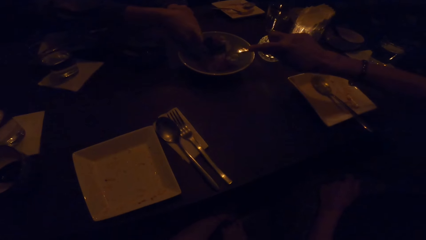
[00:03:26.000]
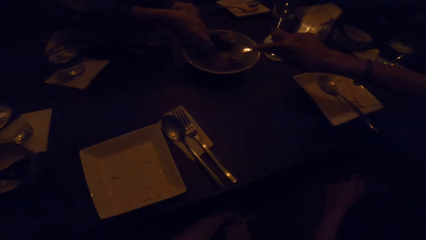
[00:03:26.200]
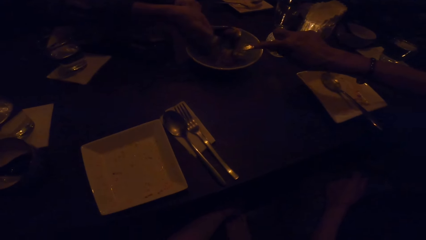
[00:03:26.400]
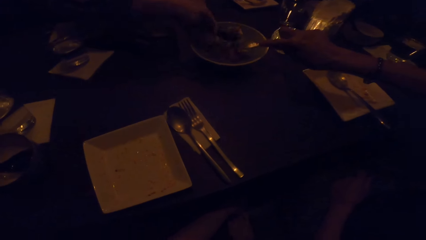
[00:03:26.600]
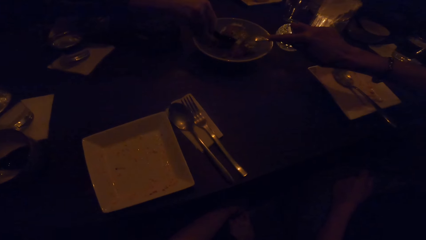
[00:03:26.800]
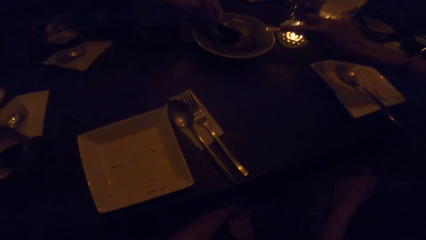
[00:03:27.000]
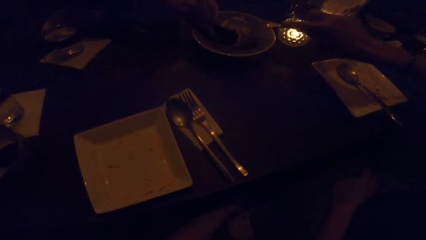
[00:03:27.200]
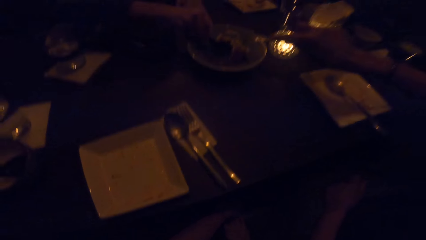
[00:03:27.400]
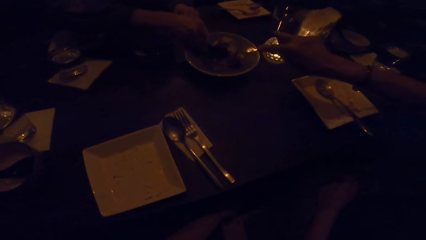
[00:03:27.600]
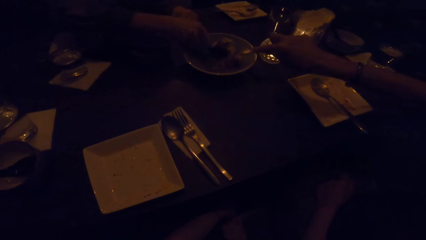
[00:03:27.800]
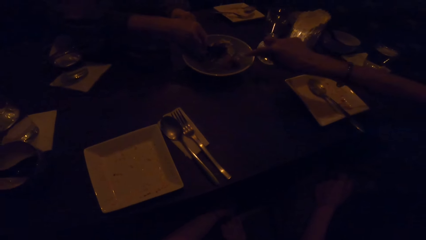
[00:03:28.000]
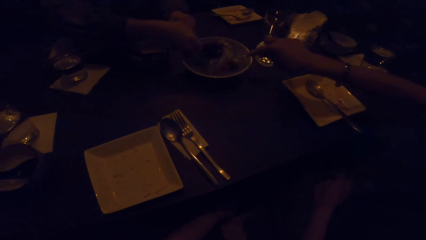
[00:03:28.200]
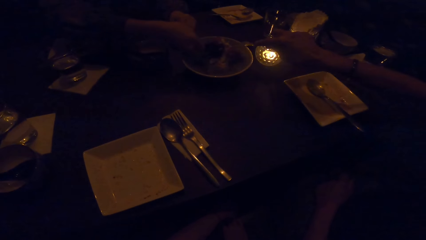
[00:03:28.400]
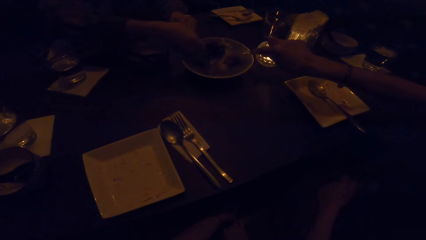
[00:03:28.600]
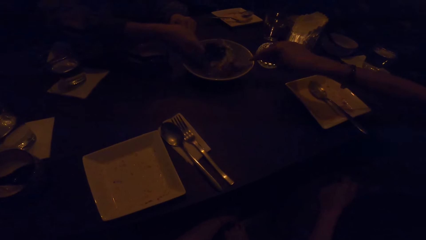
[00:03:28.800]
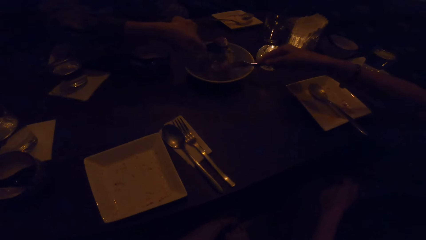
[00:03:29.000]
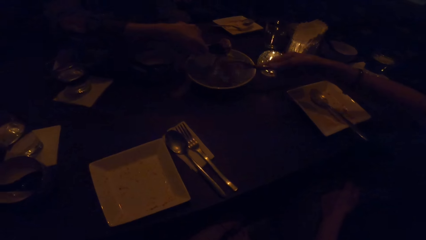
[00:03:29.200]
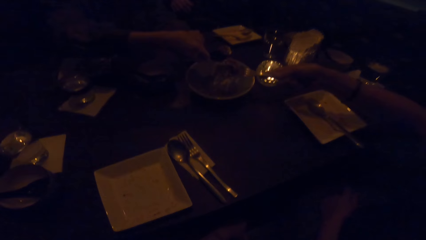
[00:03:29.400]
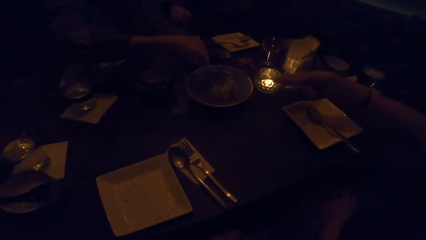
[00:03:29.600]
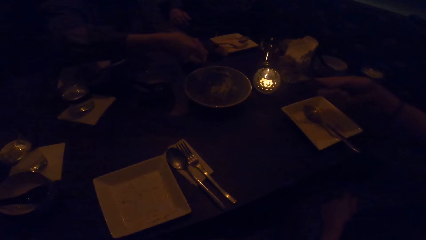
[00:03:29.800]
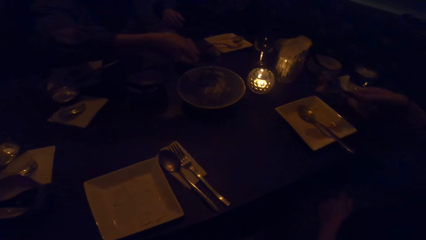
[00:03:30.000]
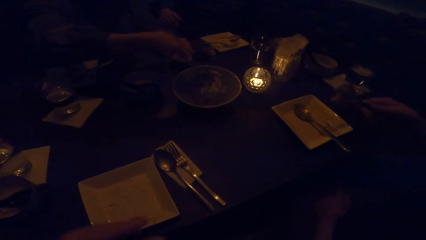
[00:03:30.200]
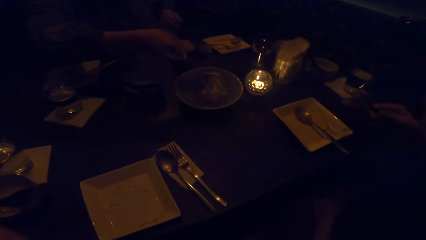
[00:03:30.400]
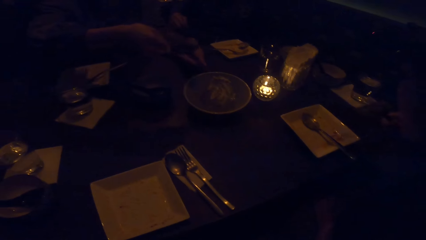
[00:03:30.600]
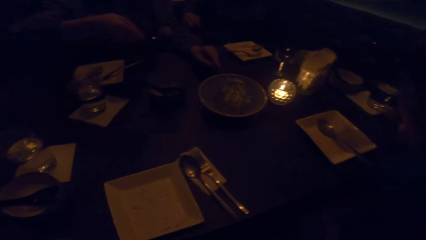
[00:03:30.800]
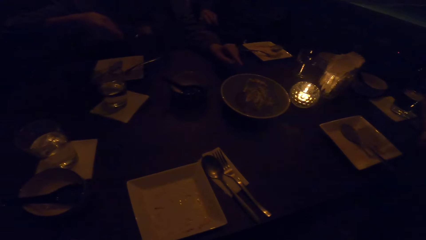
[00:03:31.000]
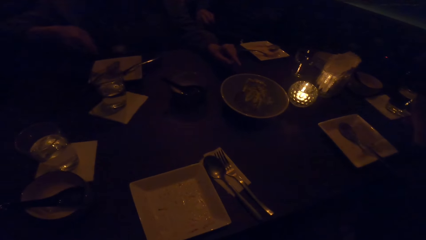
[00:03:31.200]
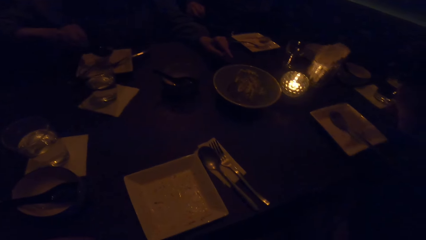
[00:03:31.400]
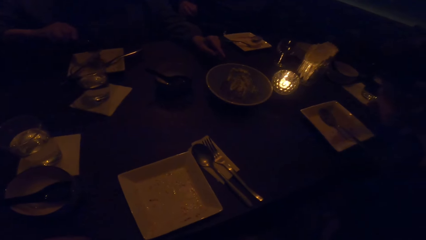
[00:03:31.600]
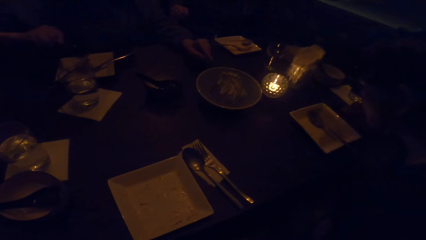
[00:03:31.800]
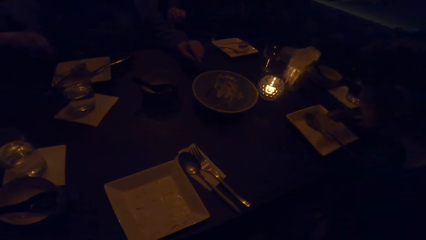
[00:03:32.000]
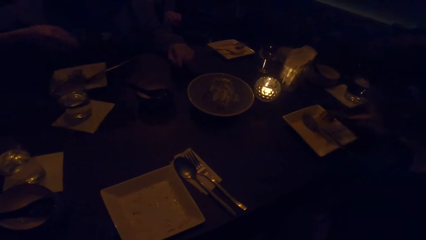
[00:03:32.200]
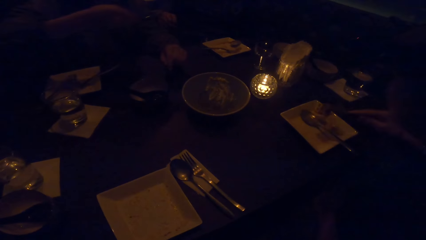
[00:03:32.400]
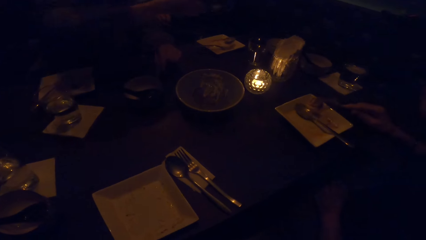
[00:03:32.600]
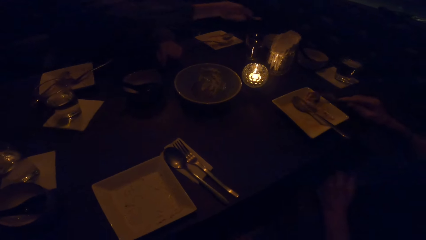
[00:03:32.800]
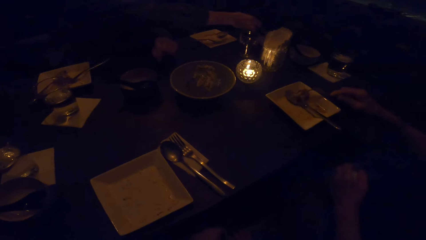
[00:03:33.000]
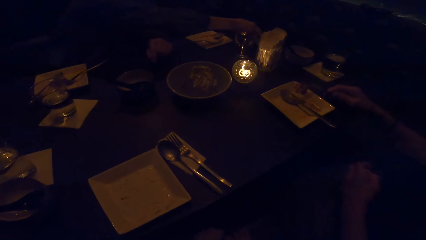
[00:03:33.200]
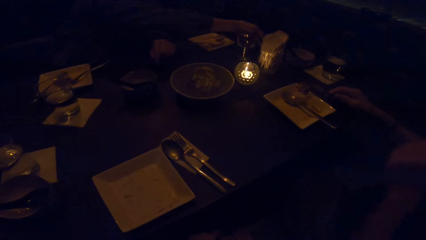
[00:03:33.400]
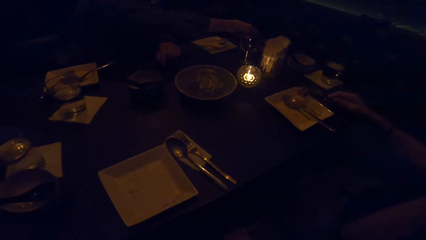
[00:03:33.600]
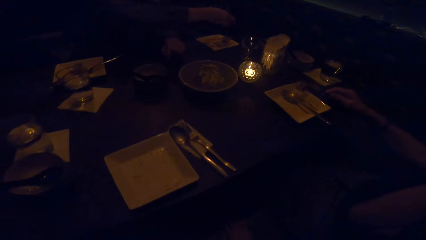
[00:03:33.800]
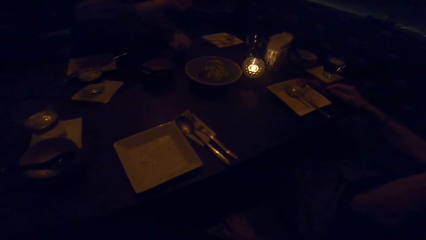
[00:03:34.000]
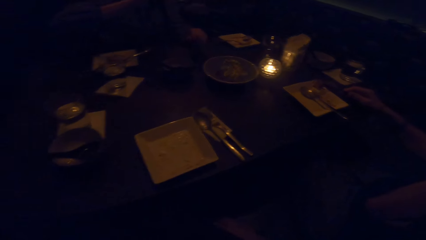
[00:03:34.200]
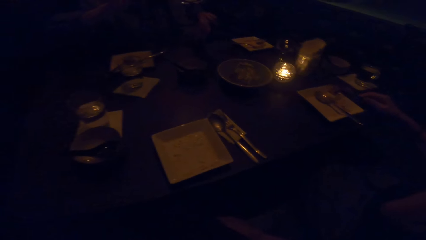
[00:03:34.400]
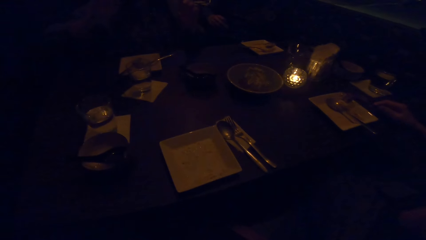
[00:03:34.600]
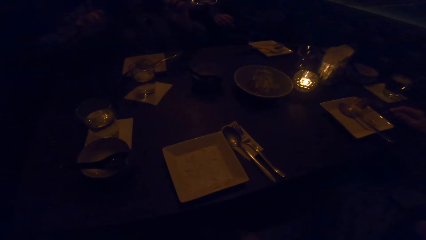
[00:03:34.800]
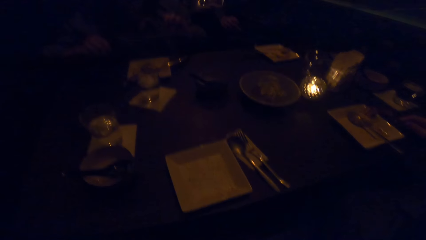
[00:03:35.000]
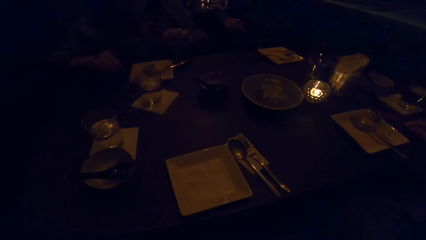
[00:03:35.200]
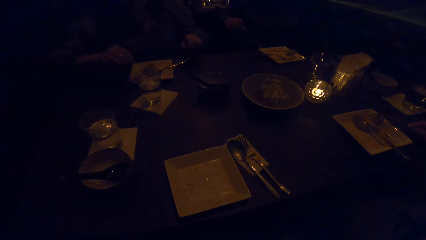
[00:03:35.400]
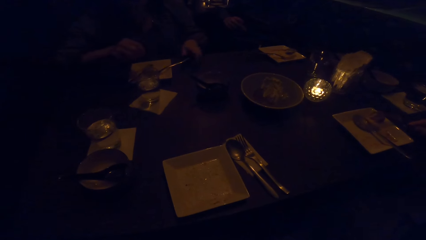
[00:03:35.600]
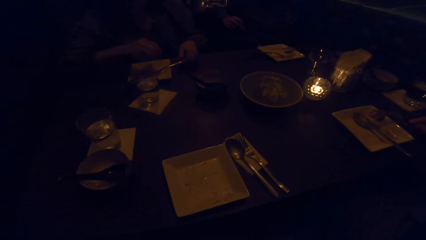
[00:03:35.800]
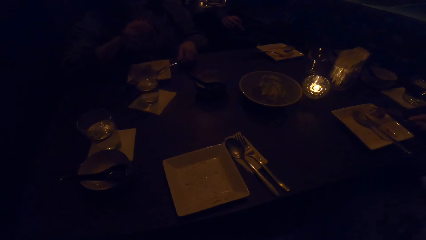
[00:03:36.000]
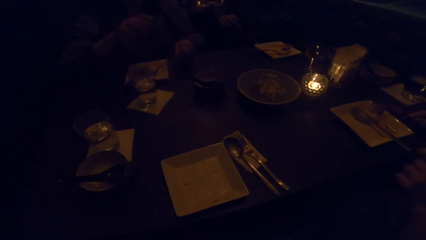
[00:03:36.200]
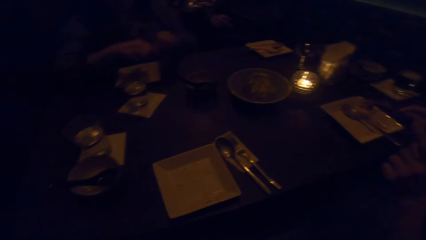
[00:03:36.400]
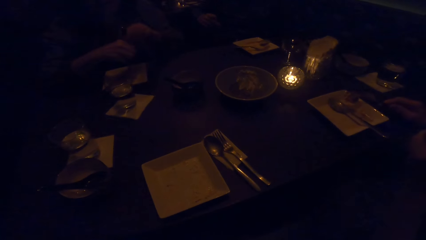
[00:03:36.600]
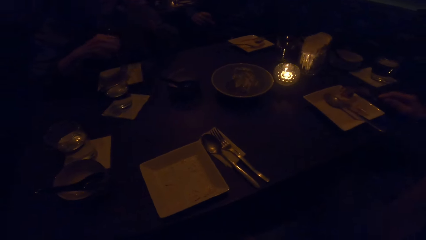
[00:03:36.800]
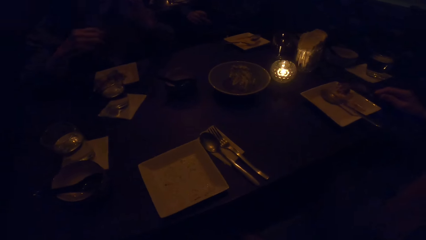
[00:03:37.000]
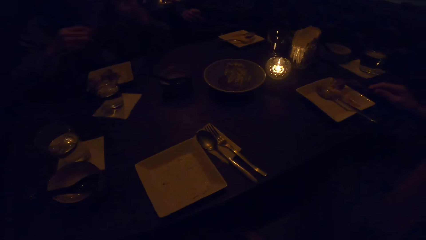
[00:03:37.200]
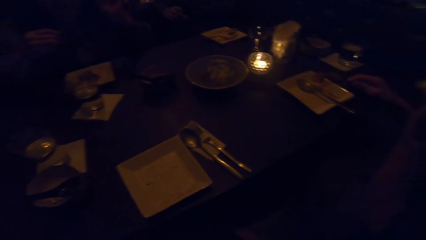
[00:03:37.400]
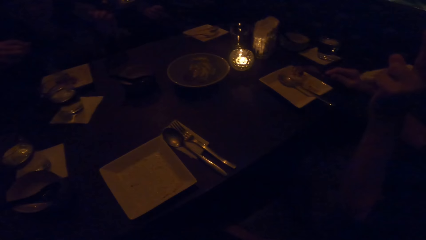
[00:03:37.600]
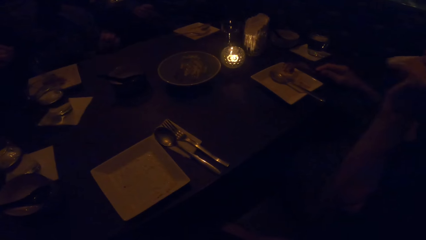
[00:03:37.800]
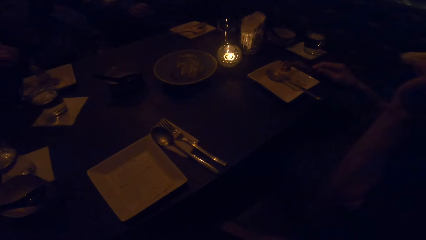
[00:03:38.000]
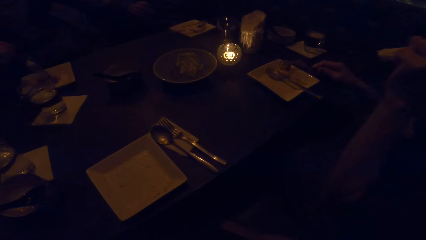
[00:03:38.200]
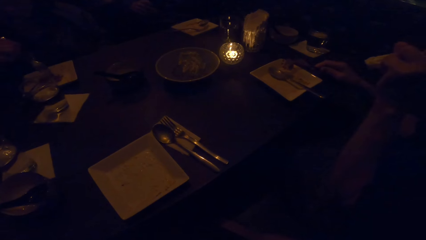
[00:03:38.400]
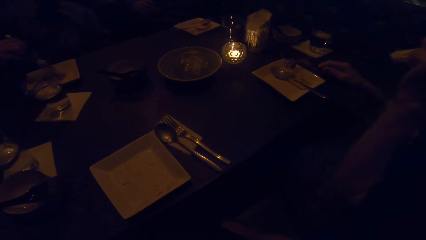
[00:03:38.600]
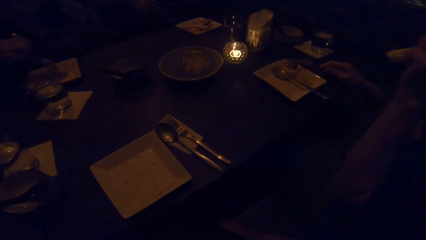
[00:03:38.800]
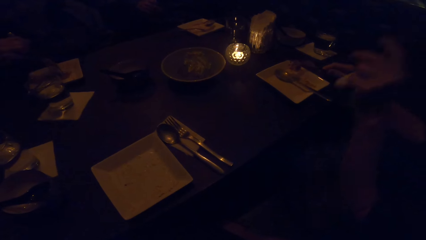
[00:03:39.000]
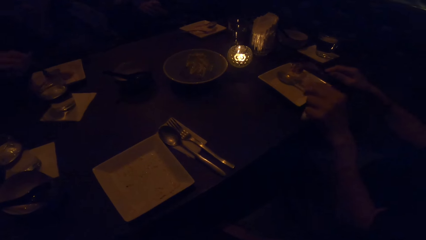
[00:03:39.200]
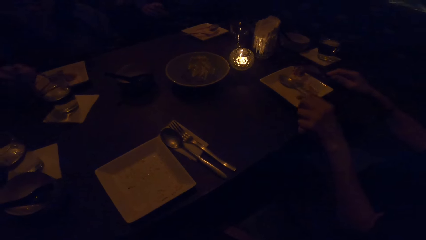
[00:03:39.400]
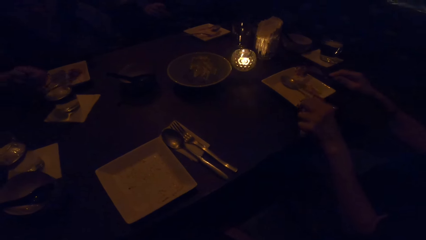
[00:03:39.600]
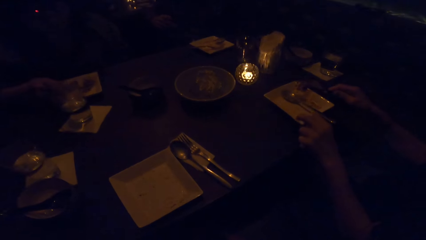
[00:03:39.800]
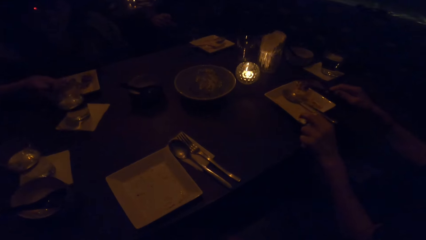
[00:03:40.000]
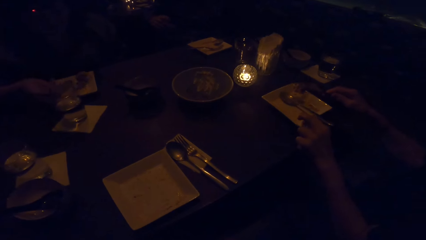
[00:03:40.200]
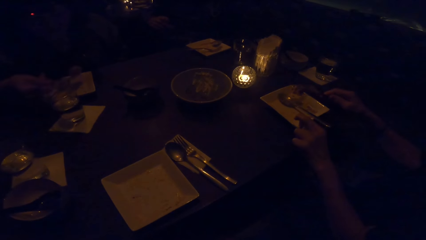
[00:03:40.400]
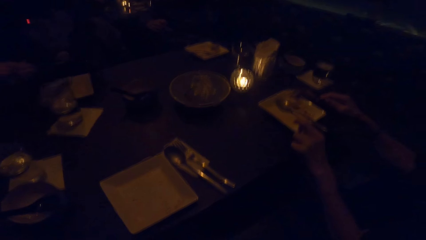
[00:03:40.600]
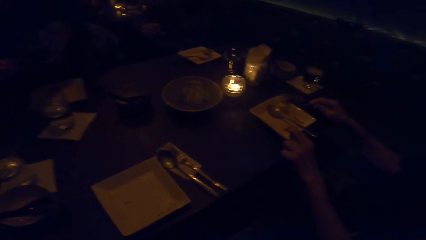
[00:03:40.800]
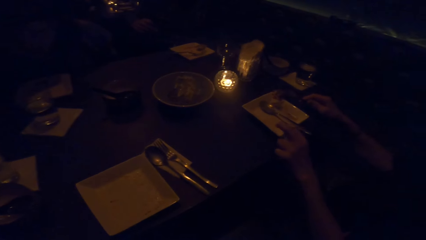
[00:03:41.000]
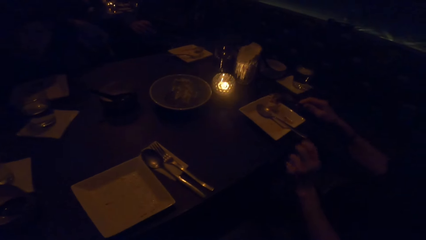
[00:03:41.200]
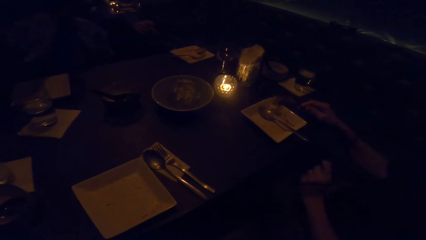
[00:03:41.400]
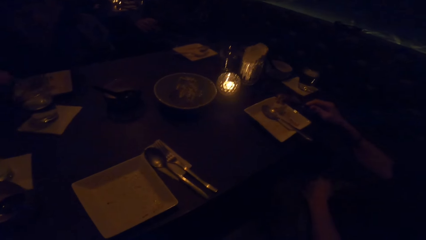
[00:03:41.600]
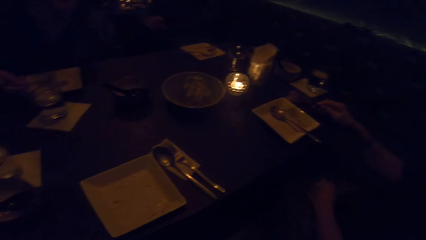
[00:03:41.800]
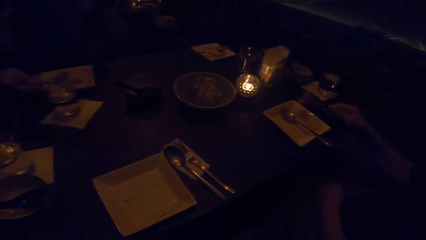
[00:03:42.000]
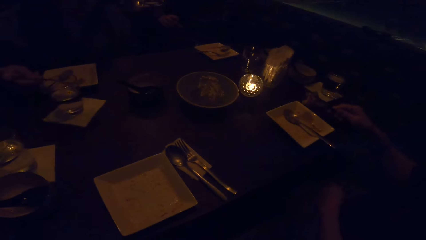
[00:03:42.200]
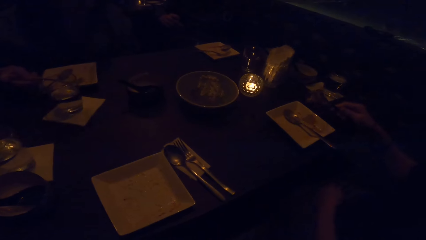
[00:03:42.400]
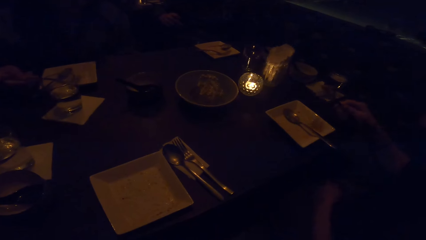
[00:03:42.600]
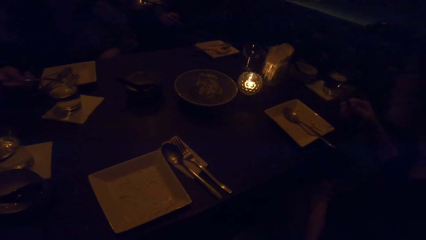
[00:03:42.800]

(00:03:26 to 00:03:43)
A man takes food from the table. A woman takes food from the table. Another woman puts the dessert on her plate. The other woman drops the cutlery on the table. The camera wearer looks around. The other woman eats the dessert.
